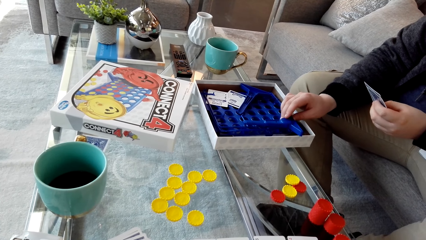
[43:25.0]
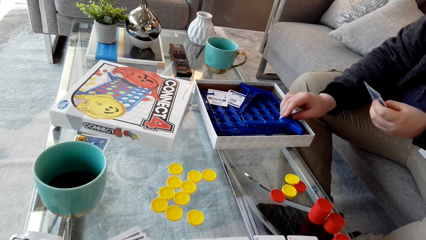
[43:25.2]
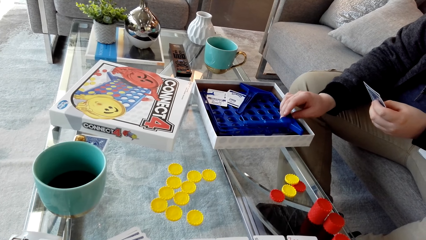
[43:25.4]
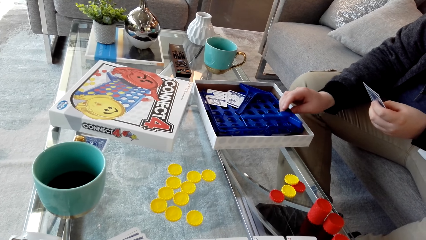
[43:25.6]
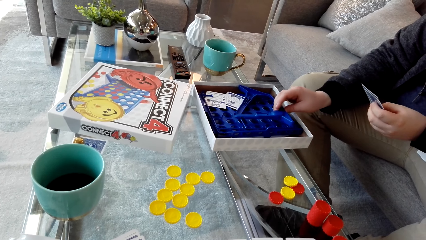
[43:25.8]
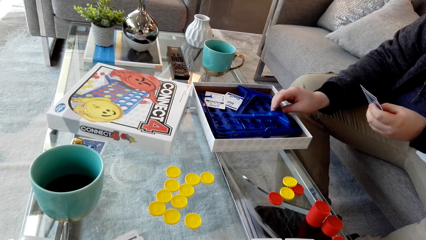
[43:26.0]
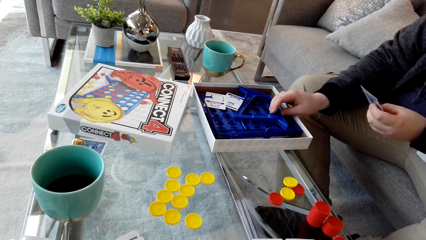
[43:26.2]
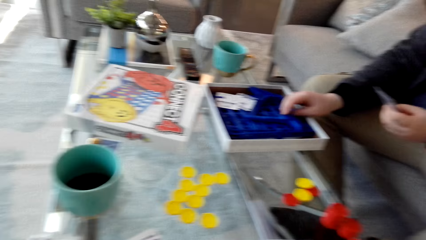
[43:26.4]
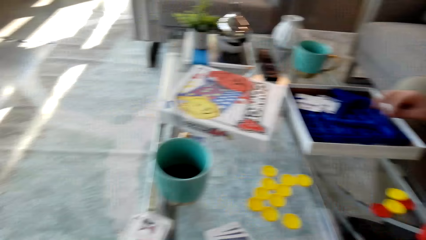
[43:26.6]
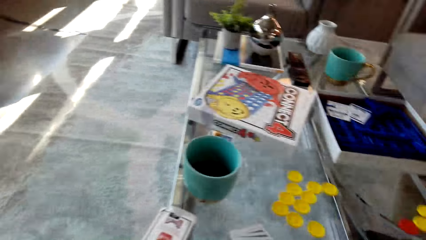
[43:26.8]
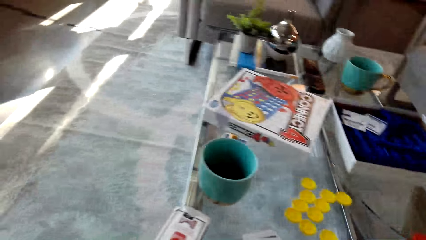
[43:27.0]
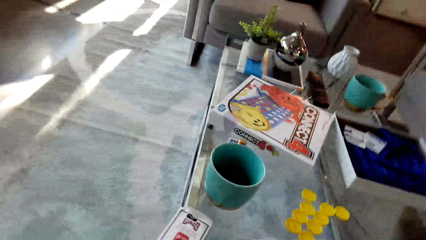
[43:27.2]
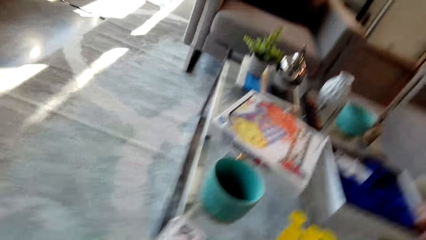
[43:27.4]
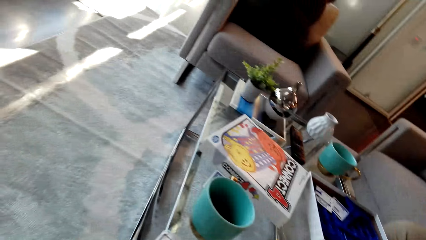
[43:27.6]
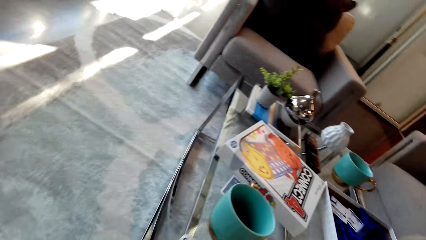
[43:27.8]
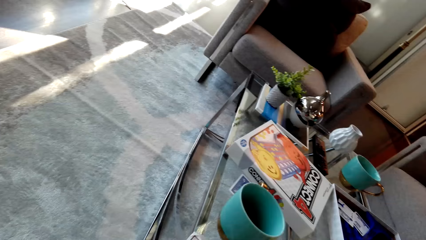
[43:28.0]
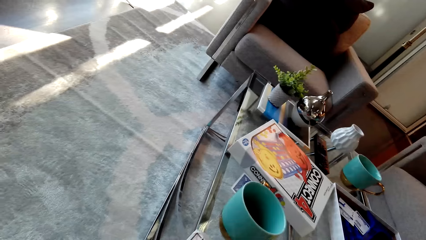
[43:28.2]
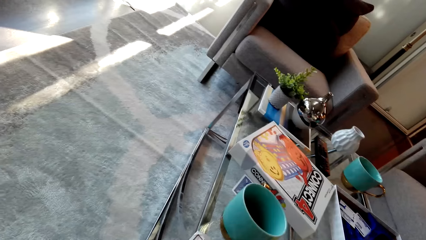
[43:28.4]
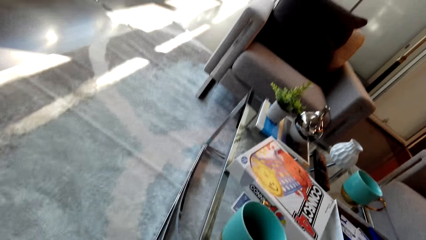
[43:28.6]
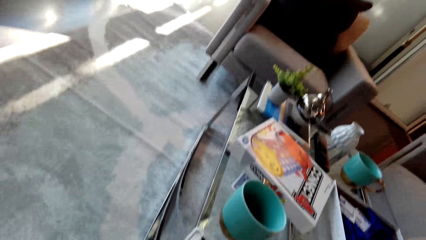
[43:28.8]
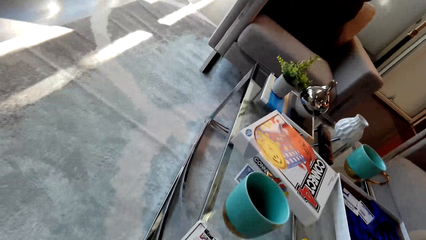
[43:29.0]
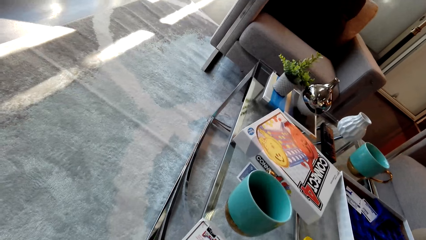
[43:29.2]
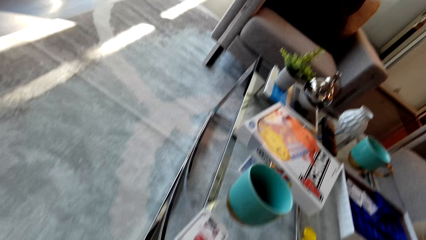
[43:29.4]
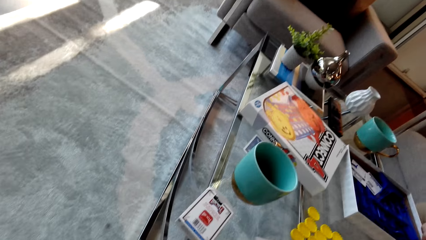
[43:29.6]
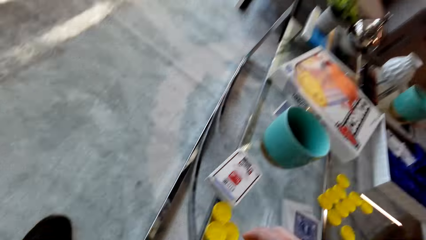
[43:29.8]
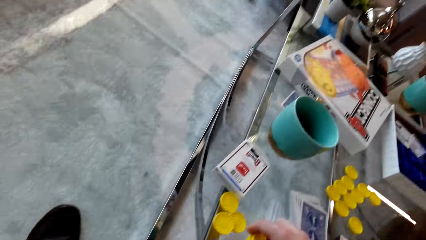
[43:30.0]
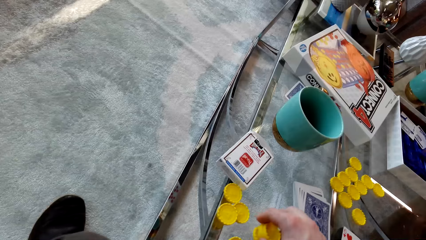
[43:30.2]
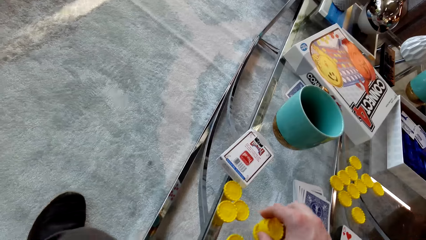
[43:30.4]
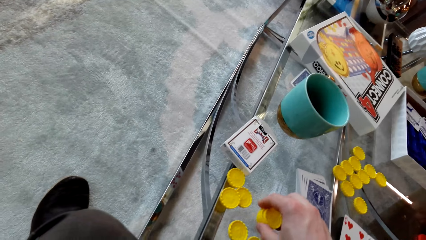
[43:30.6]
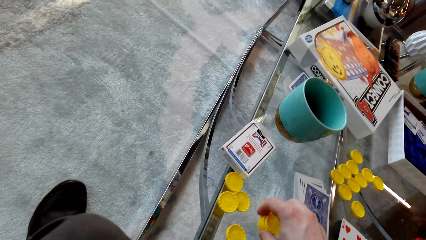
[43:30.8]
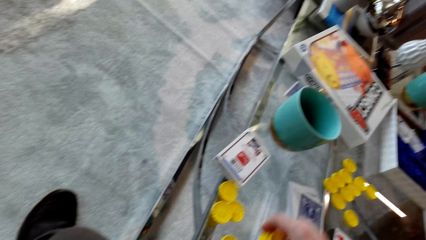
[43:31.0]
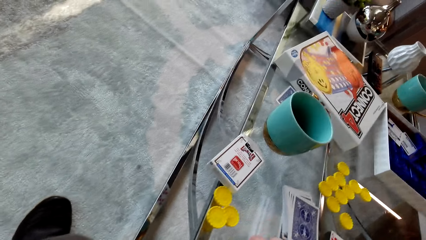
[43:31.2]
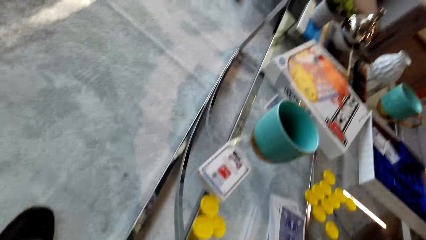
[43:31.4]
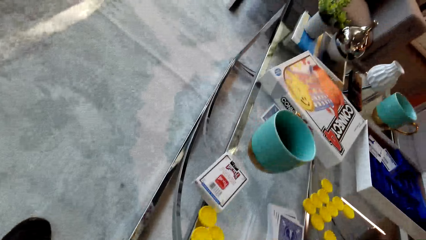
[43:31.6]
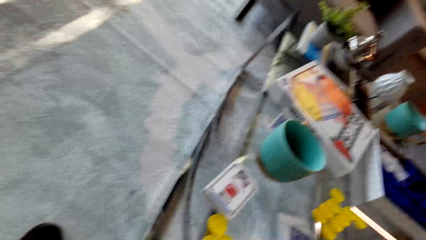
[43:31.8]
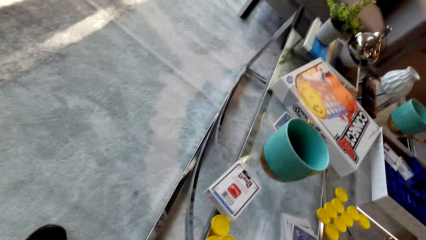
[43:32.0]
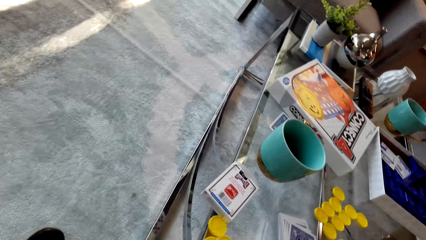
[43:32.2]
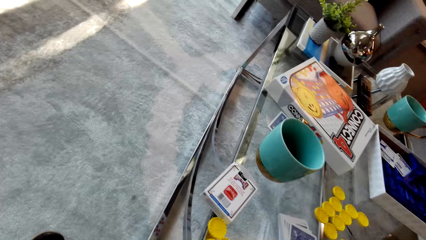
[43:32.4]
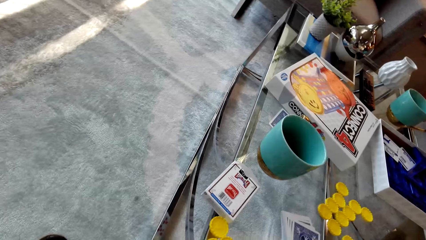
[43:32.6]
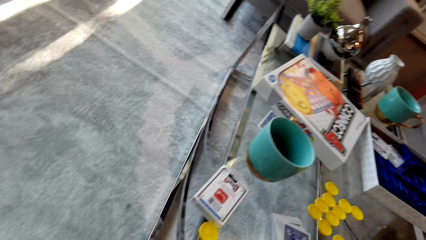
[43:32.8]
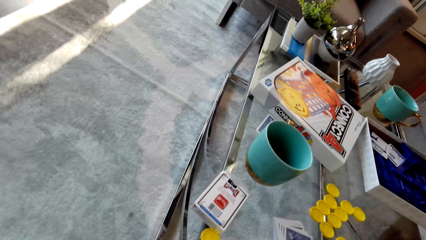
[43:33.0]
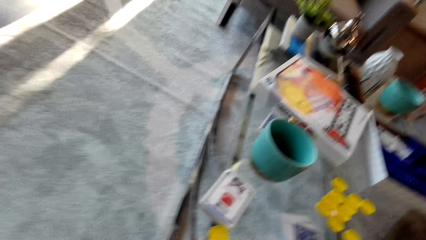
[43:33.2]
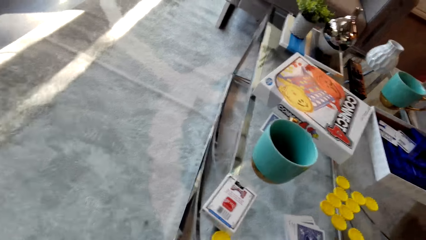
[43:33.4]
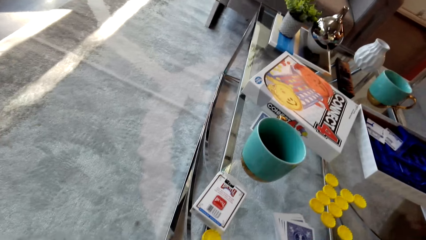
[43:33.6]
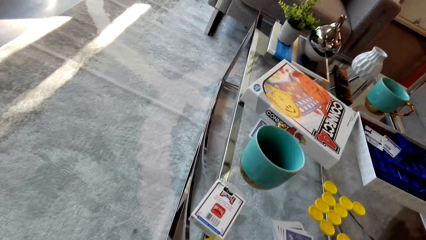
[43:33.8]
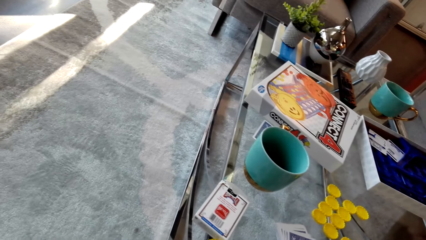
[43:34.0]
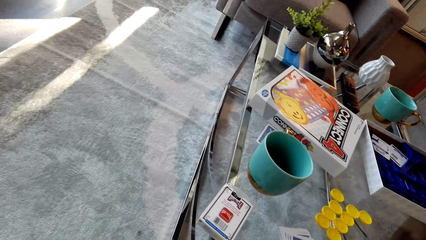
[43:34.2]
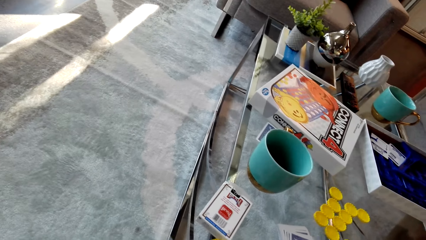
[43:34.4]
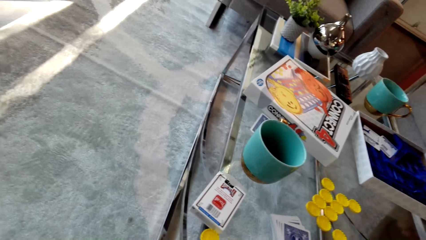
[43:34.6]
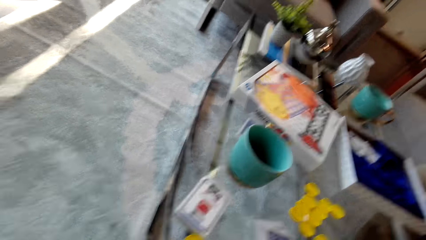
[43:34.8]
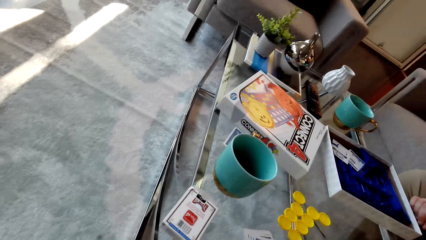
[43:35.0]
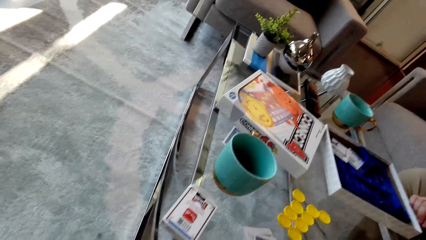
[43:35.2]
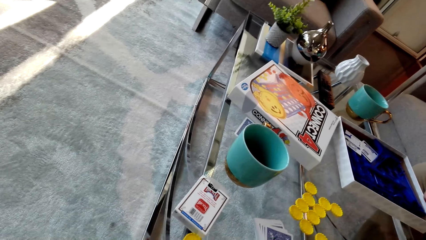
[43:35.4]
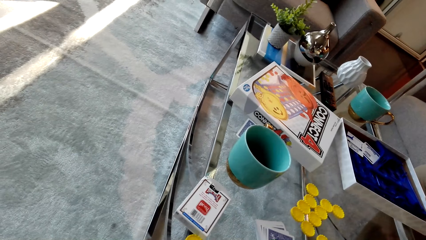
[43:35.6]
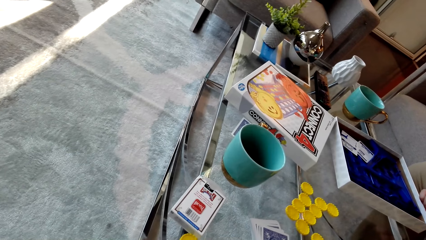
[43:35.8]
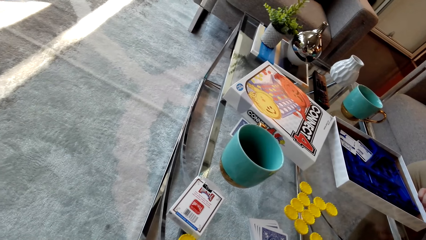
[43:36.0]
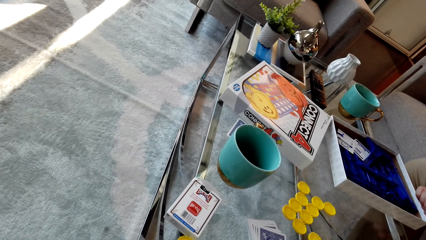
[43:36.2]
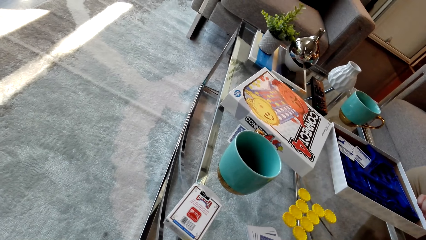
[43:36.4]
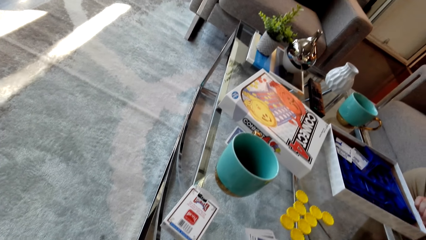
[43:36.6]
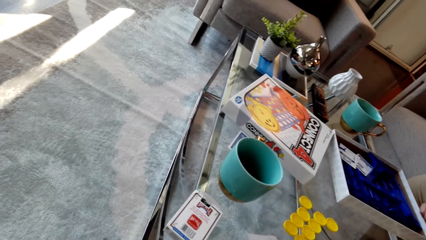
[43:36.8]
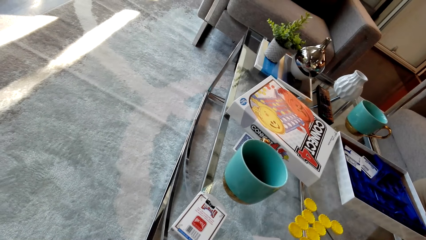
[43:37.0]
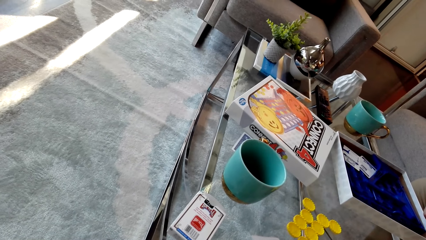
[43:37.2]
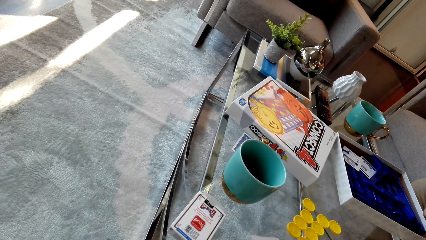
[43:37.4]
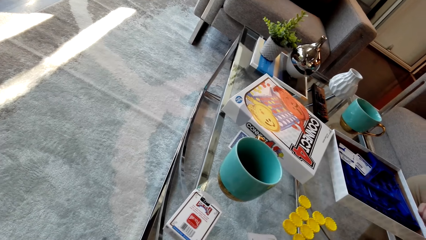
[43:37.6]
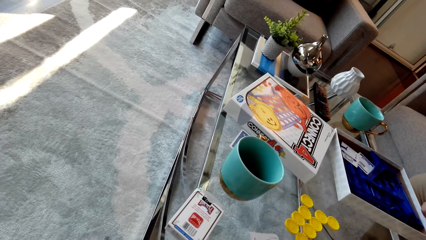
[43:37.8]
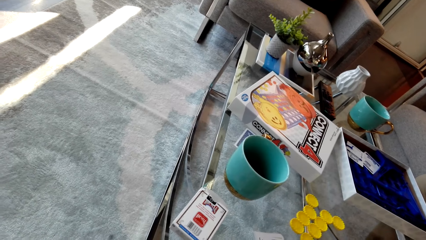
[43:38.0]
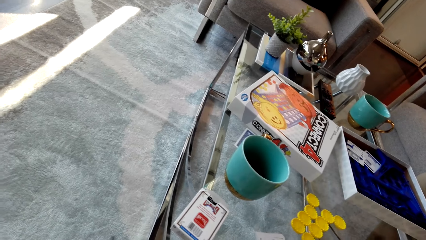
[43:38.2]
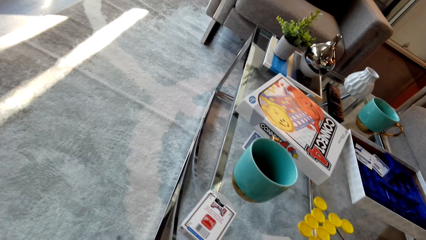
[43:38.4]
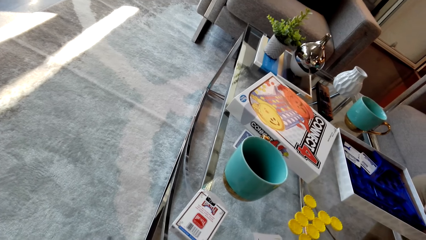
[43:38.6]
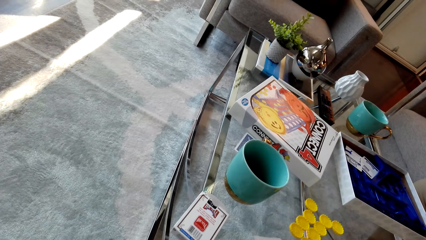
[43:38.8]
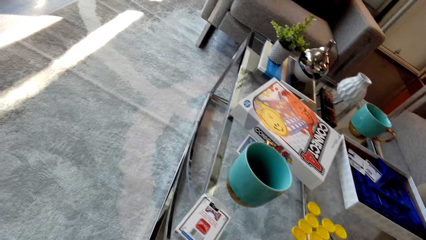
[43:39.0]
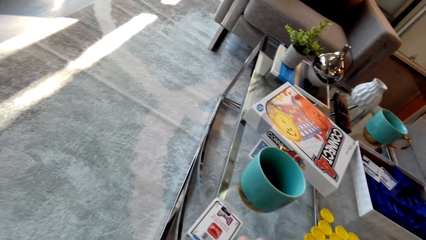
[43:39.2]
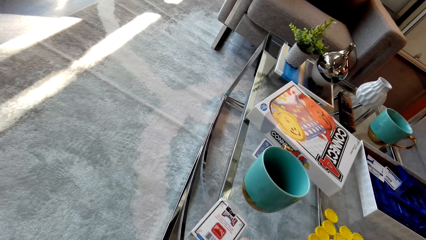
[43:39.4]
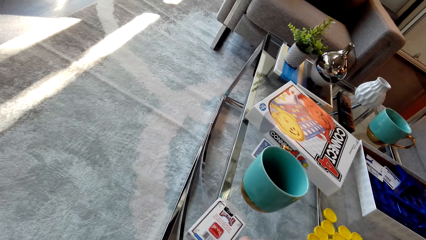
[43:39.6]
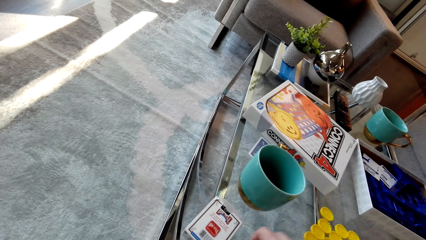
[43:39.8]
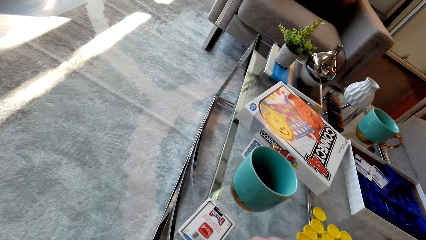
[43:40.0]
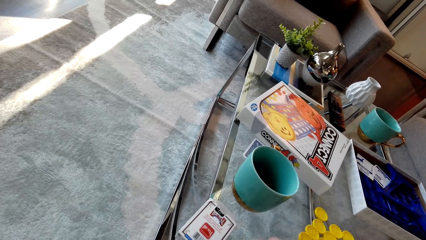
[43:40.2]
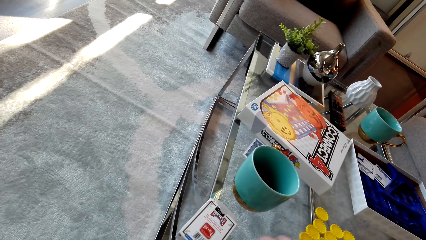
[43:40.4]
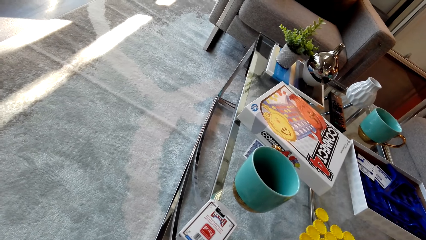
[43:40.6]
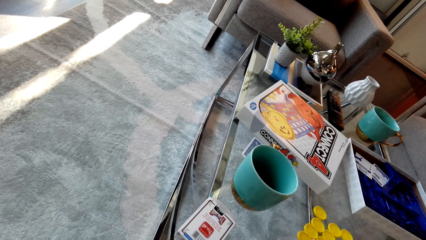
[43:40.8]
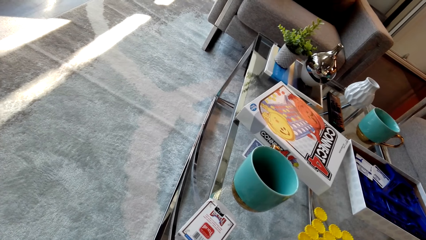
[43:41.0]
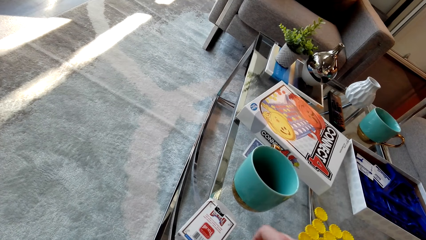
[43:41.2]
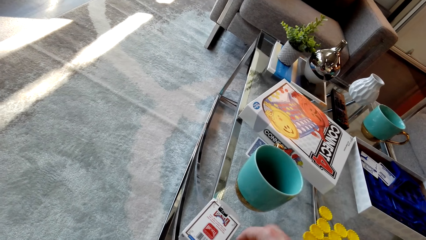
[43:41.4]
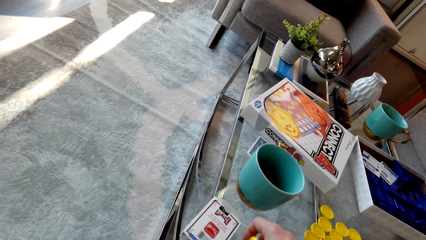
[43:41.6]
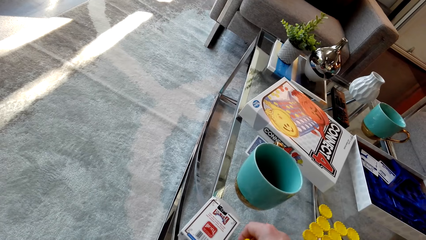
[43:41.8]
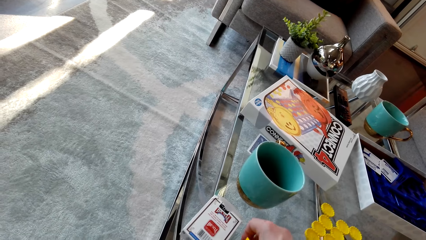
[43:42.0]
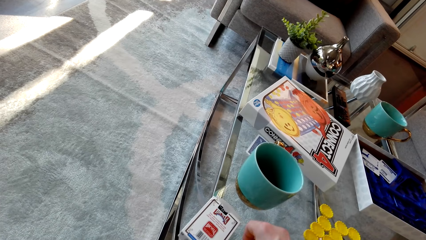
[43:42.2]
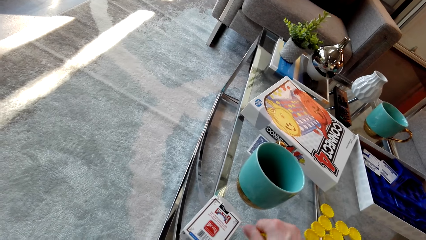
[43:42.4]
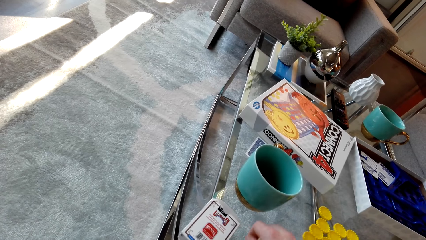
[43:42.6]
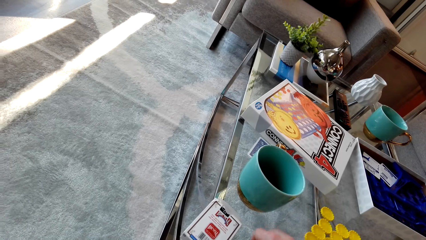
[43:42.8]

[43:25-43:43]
The camera wearer looks around. They pick the plastic coin and arrange the plastic coin. They pick the dice. They look around. They count the plastic coin and drop the plastic coins on the table.
